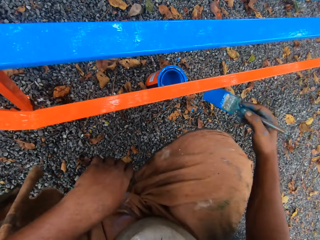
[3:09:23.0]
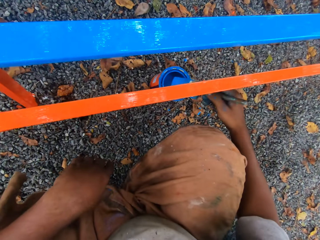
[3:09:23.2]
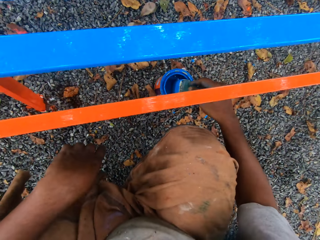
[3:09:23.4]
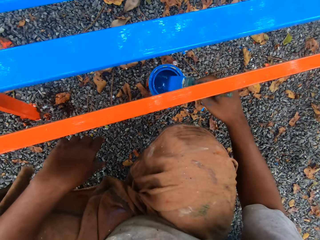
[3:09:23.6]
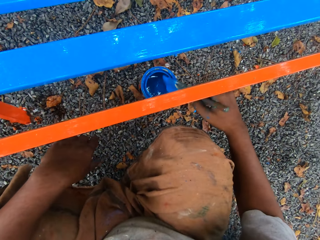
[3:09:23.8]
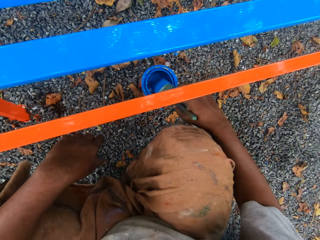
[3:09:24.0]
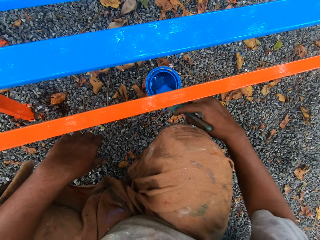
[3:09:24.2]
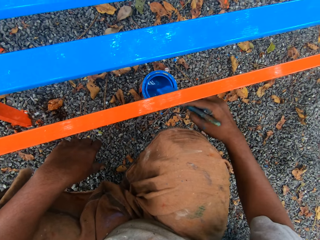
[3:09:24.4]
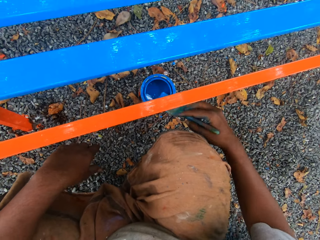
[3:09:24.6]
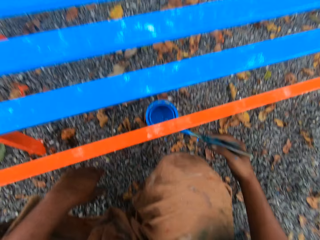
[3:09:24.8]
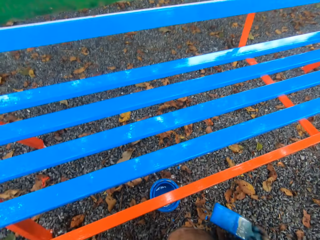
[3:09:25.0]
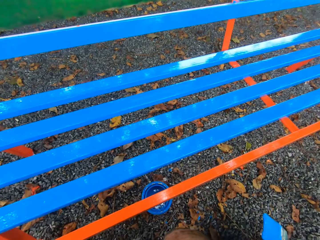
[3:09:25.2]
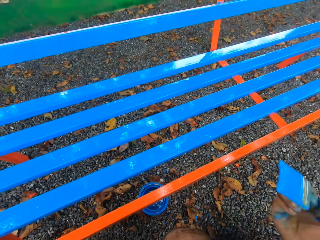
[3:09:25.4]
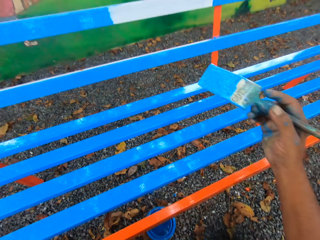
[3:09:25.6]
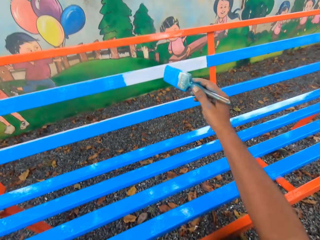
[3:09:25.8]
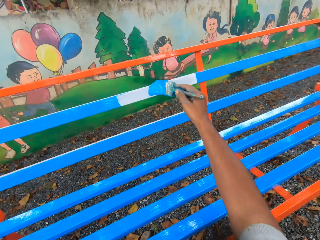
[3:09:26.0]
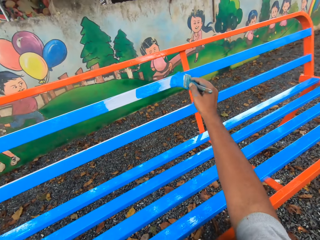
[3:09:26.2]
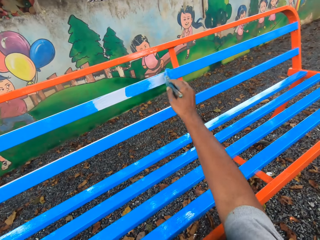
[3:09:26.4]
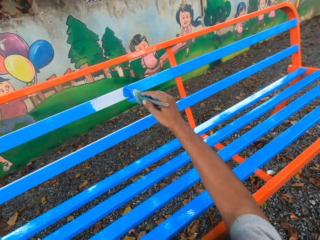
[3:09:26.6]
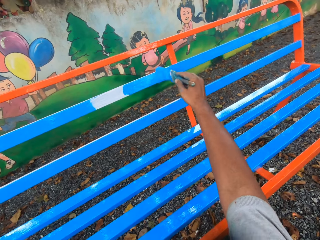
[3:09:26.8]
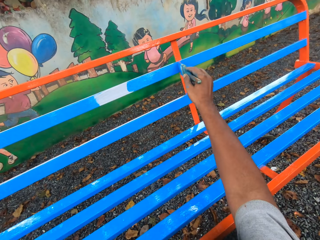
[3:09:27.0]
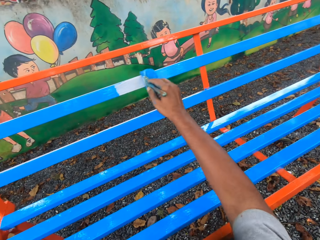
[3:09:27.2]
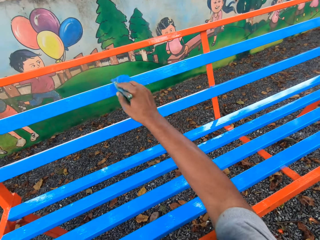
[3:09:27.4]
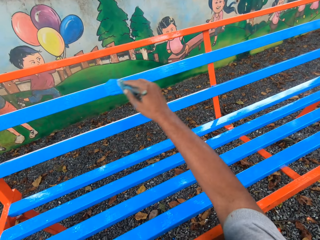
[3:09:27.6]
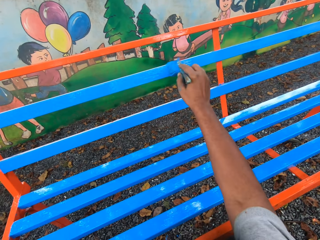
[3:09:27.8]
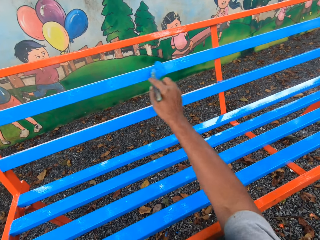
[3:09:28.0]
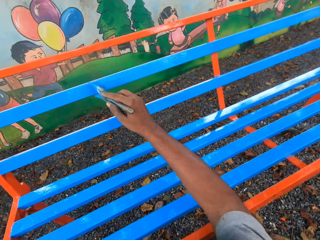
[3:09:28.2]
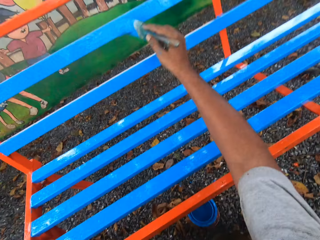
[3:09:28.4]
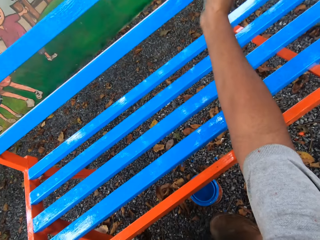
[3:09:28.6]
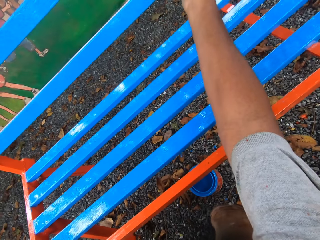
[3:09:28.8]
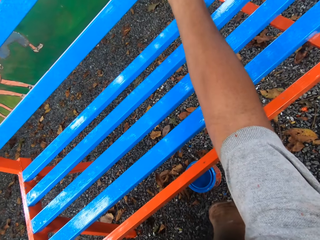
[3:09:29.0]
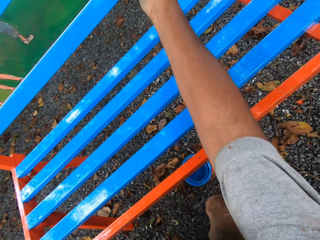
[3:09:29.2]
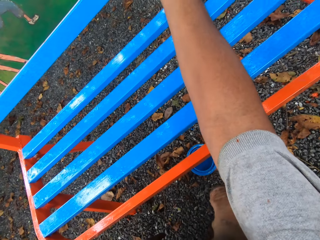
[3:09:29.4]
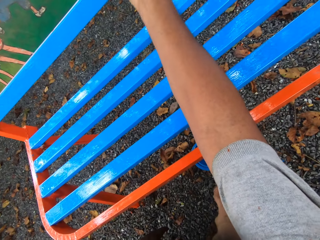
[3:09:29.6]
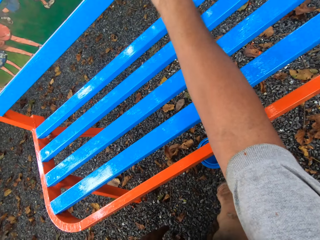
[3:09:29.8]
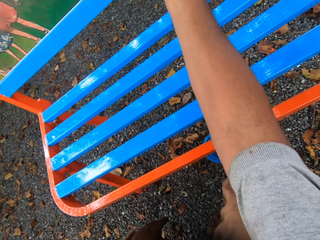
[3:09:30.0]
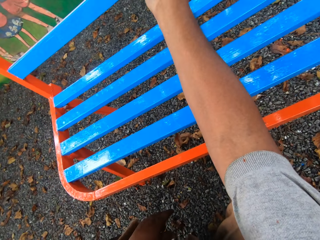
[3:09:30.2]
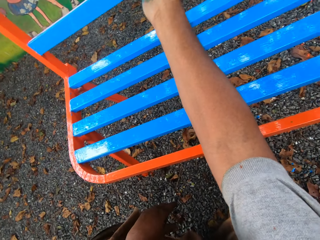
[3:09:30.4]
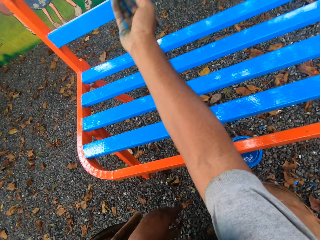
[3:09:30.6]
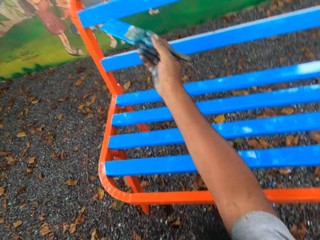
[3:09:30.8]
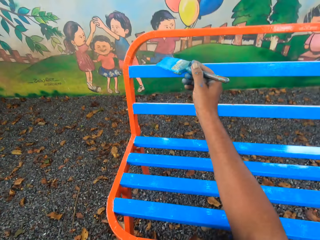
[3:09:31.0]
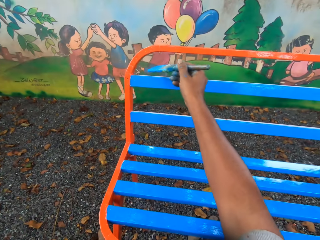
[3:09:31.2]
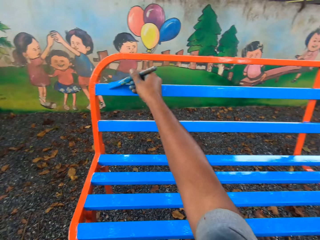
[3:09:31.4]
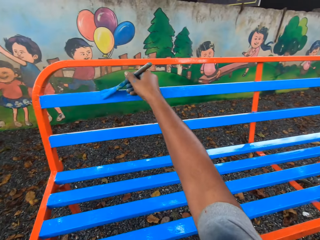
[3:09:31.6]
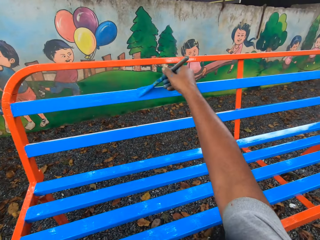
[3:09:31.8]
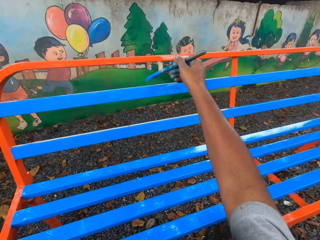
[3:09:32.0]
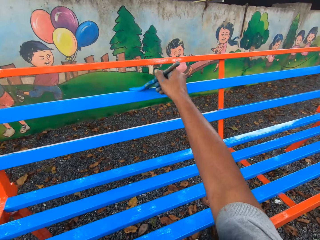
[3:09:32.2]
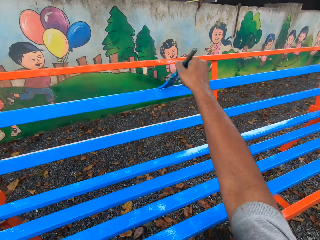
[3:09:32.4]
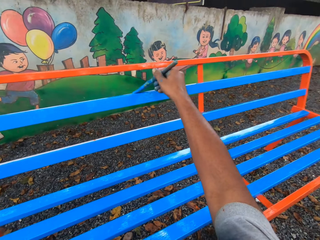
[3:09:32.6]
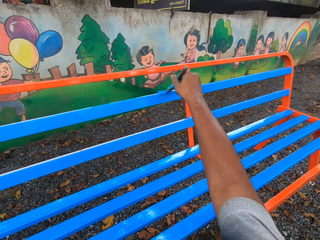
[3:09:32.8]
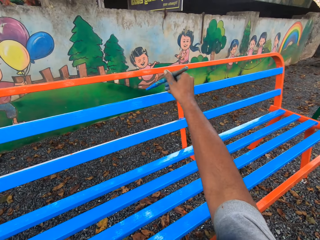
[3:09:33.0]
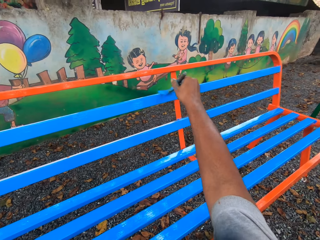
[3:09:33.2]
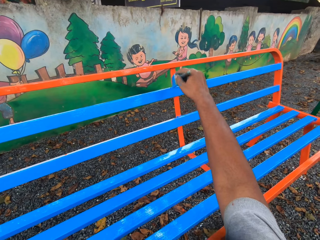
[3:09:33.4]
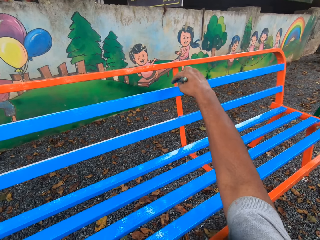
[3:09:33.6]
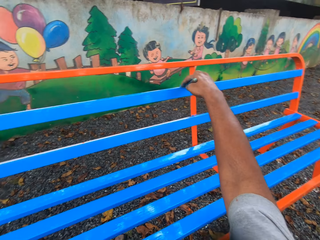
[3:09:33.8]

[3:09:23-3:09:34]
The camera wearer dips the paint brush in his right hand into the container of paint on the floor. He cleans the paint brush with the mouth of the paint container. He paints the chair with the paintbrush in his right hand.

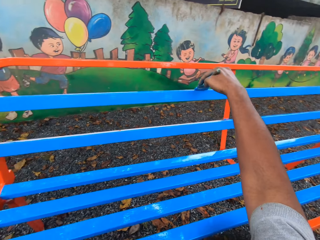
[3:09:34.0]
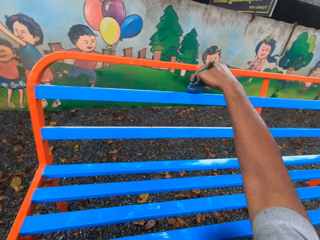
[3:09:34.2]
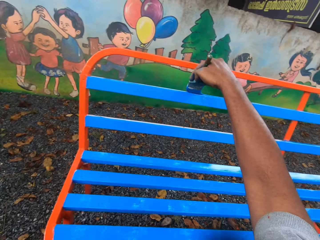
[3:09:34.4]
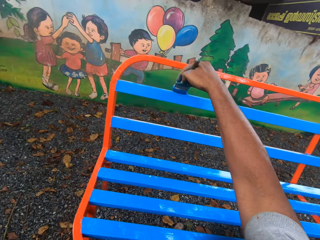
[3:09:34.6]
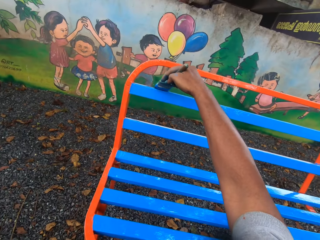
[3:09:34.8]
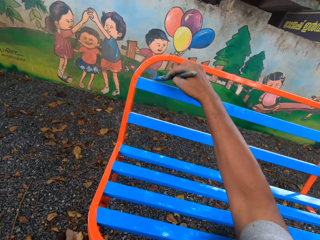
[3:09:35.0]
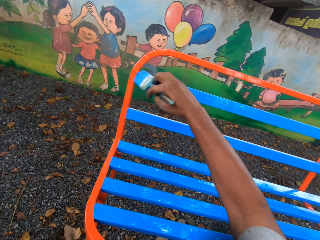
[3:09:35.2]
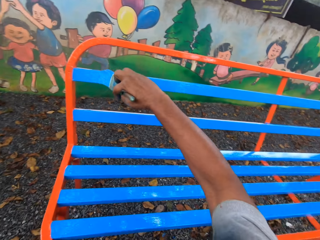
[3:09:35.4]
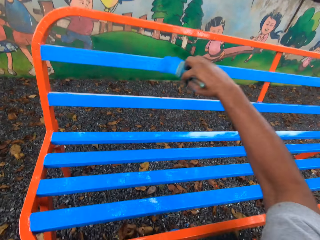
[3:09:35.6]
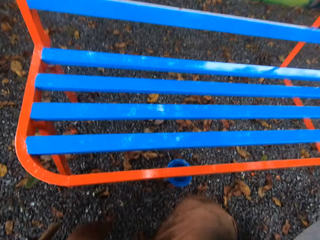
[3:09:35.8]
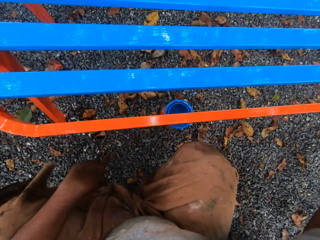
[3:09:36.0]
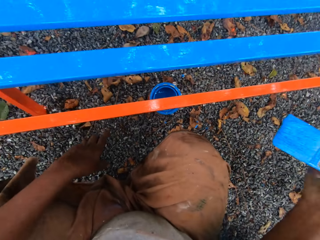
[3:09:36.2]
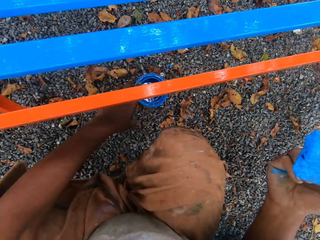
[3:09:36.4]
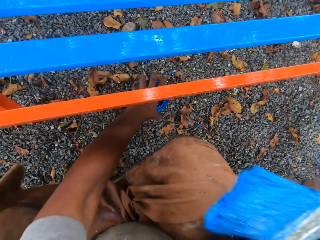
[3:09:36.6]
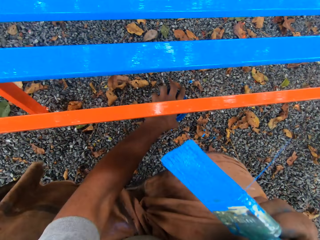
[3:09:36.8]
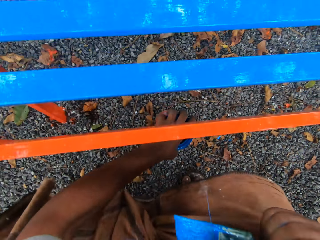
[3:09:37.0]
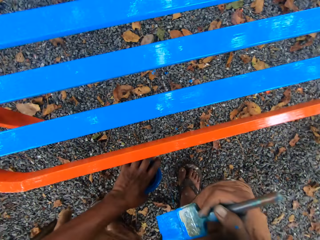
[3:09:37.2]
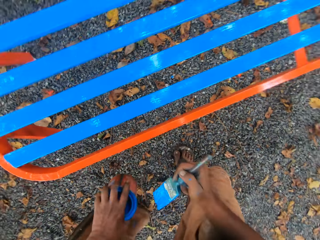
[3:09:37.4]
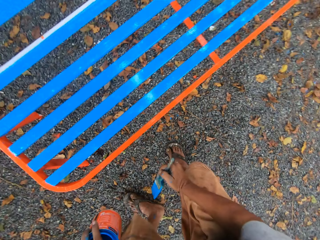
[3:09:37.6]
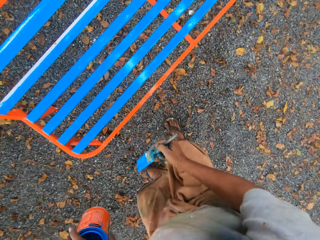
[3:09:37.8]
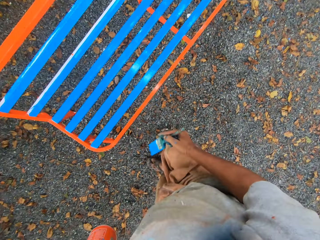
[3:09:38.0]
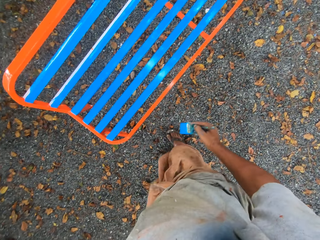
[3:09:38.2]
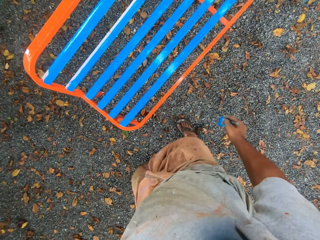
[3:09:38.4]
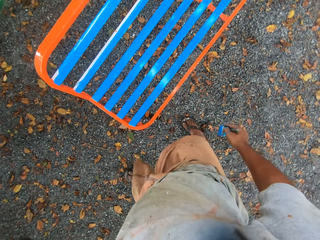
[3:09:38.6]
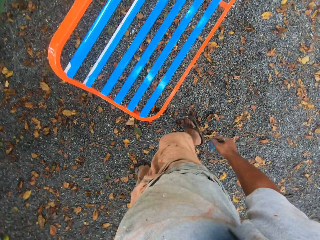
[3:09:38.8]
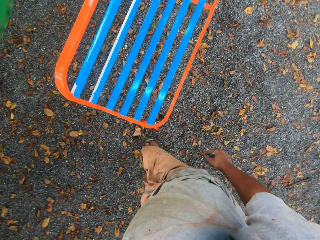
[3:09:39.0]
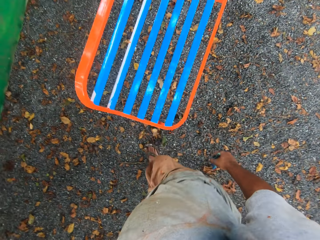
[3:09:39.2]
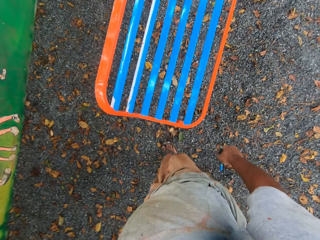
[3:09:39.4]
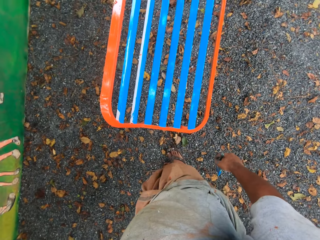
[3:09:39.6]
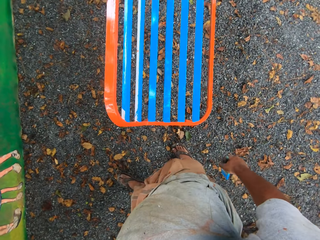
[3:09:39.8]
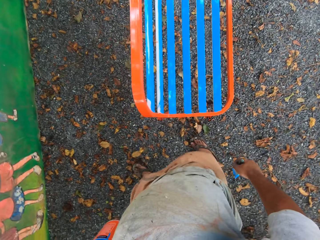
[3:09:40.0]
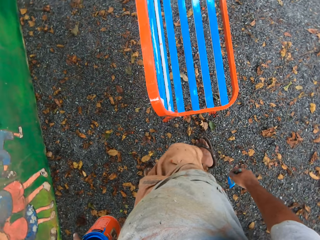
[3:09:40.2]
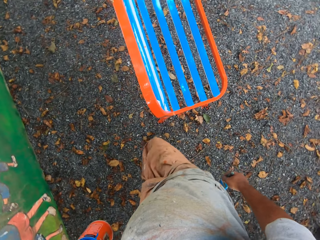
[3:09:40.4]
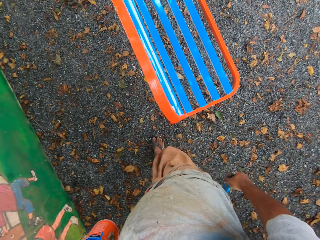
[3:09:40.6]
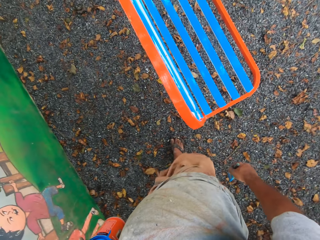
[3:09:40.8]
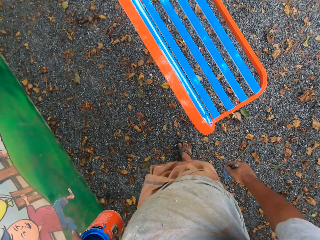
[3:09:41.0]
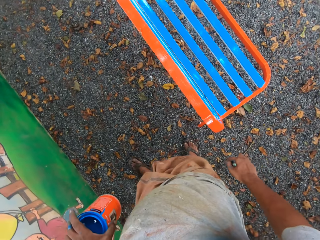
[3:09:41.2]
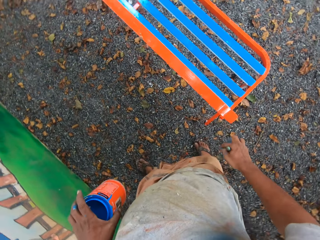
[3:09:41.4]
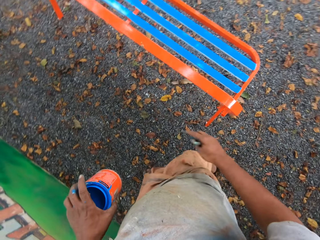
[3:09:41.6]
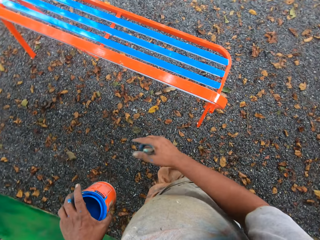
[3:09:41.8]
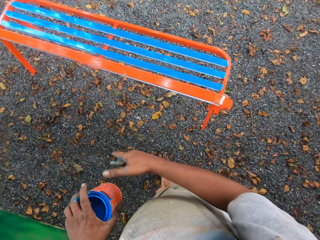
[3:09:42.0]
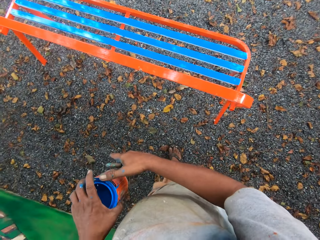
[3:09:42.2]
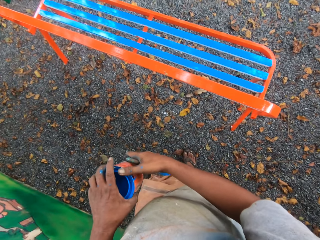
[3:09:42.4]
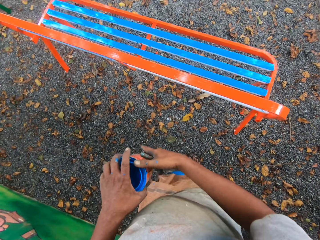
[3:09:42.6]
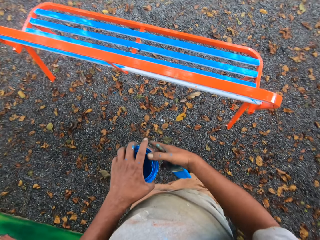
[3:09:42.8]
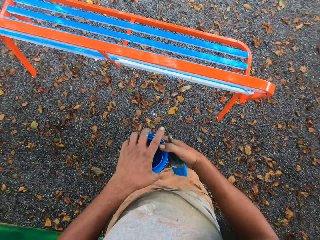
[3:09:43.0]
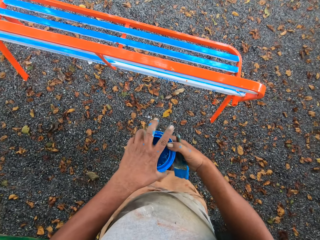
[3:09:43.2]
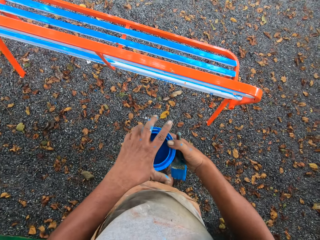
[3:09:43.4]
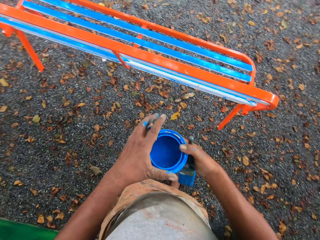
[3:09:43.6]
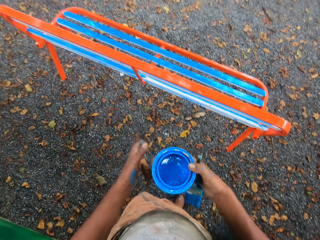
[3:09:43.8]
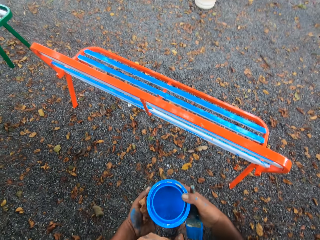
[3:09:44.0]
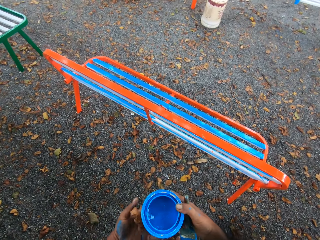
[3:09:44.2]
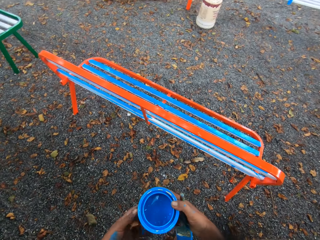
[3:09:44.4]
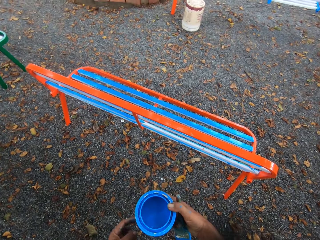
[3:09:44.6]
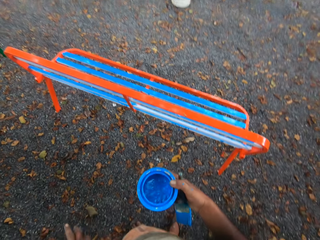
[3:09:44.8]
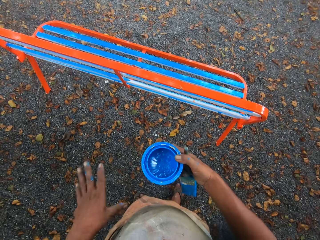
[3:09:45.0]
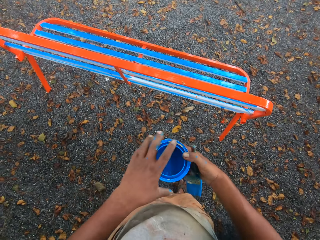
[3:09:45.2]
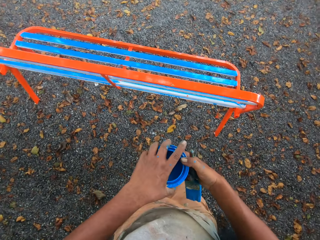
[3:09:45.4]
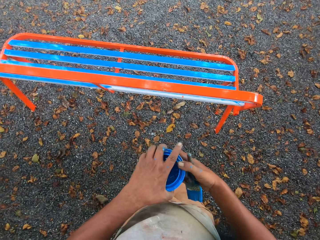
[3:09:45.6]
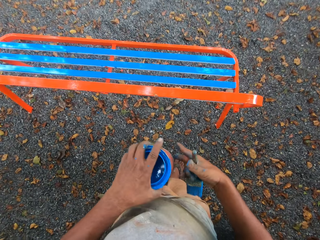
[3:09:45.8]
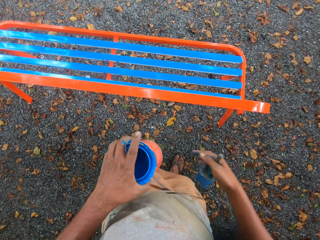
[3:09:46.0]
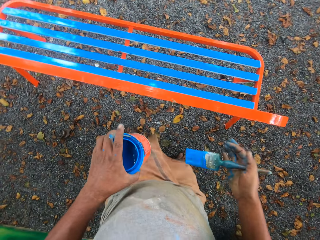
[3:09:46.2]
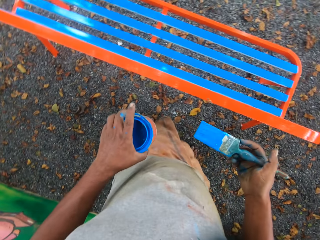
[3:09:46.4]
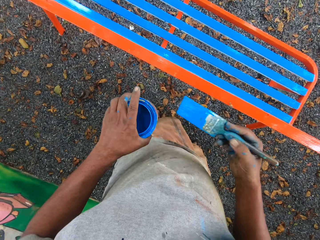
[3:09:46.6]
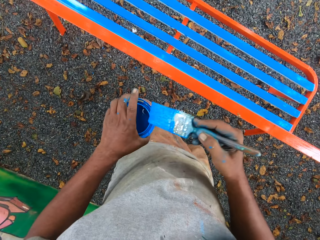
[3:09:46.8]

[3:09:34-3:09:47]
The camera wearer picks up the container of paint on the floor with his left hand. He stands up. He walks behind the chair. He holds the paint container with his right hand. He removes a dry leaf on the bottom of the paint container. He holds the paint container with his left hand.
